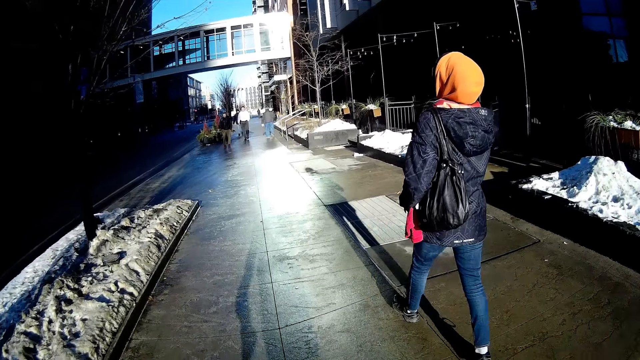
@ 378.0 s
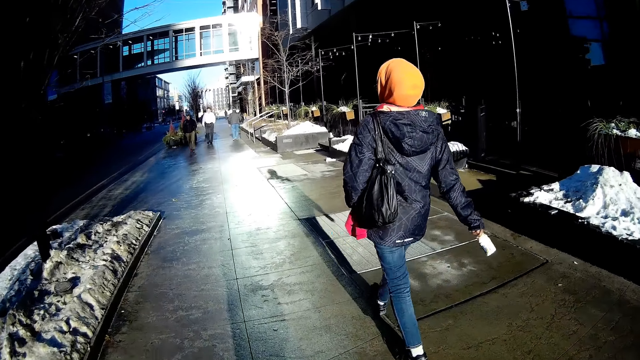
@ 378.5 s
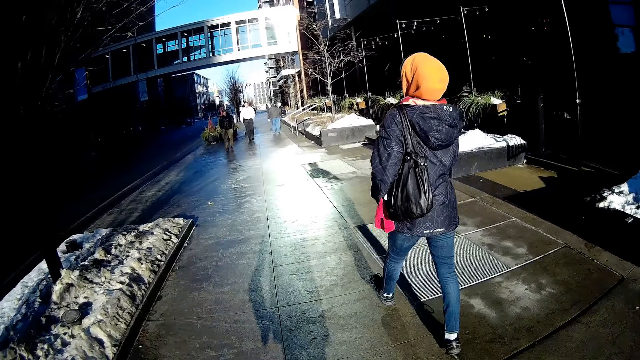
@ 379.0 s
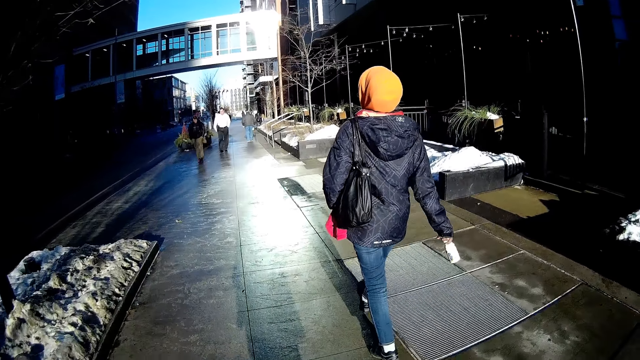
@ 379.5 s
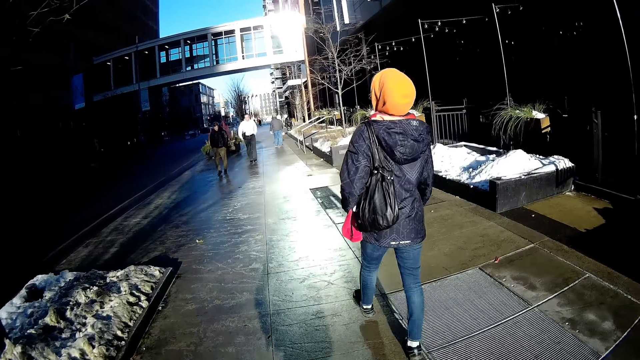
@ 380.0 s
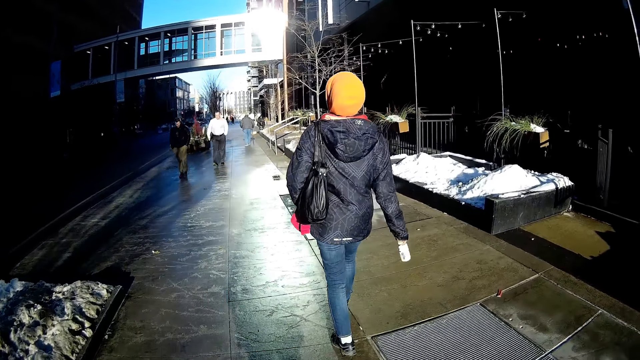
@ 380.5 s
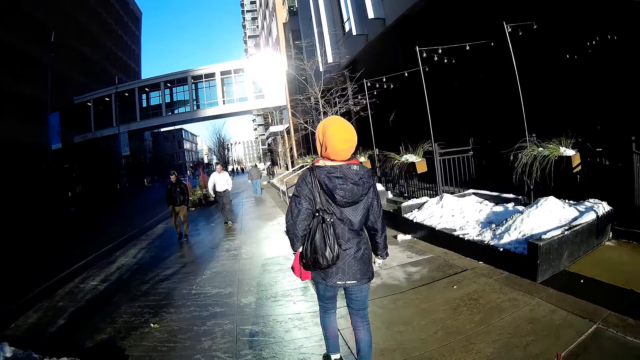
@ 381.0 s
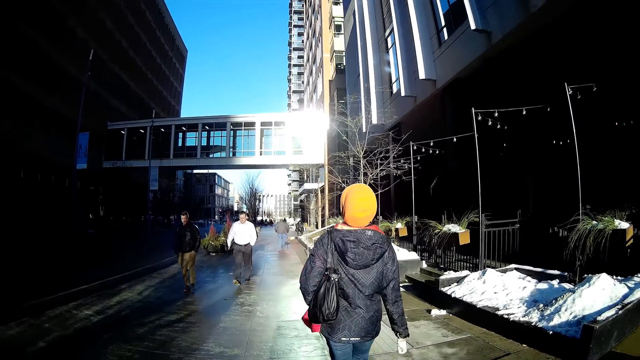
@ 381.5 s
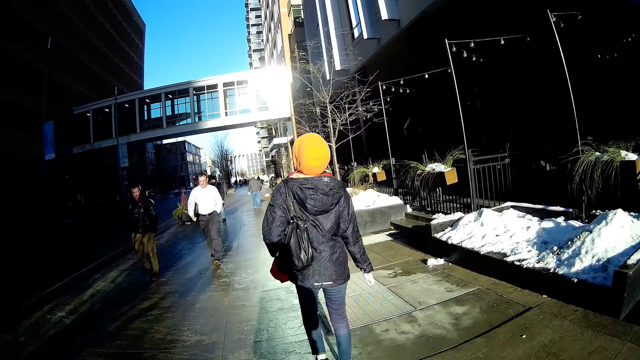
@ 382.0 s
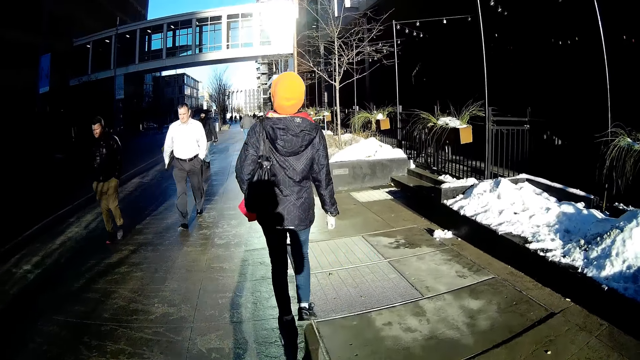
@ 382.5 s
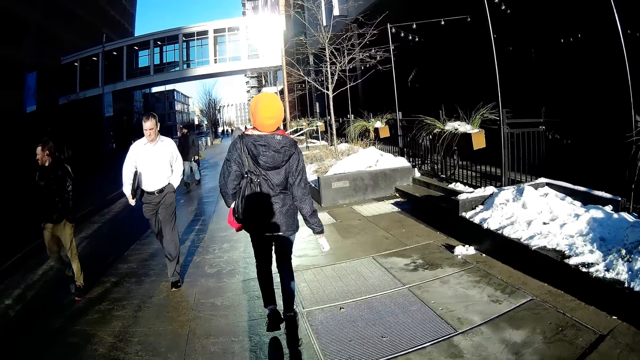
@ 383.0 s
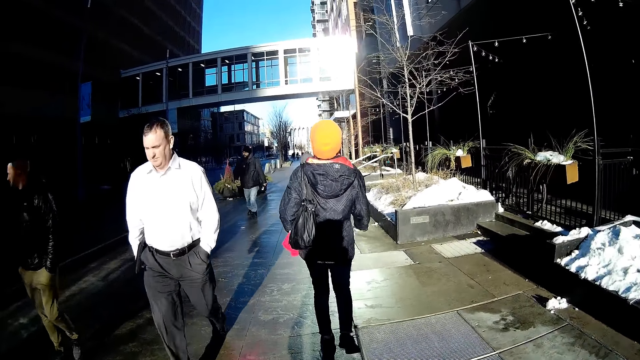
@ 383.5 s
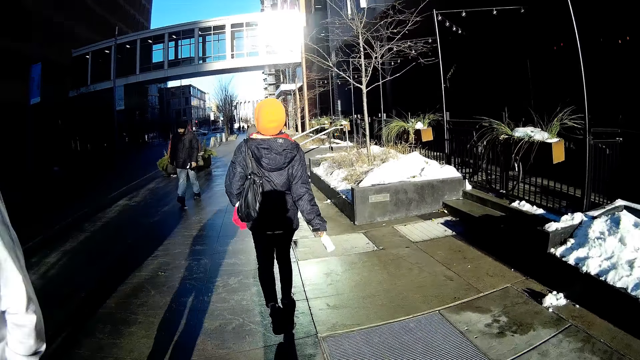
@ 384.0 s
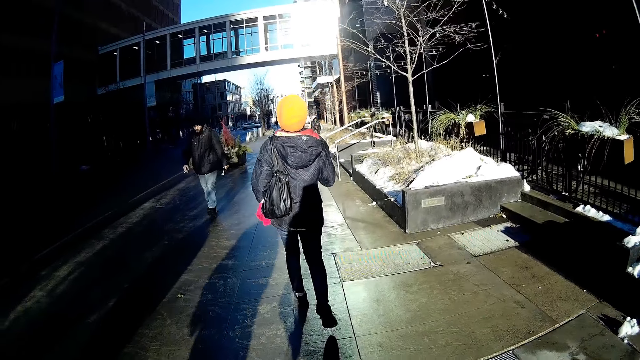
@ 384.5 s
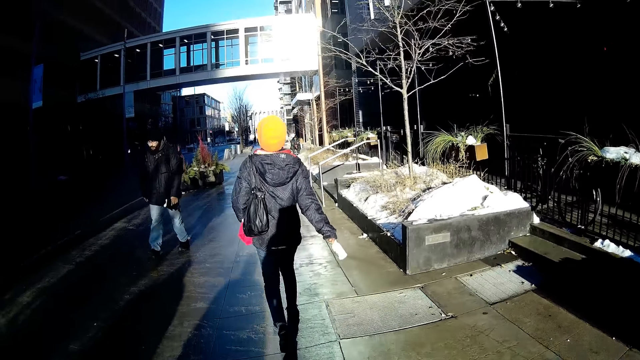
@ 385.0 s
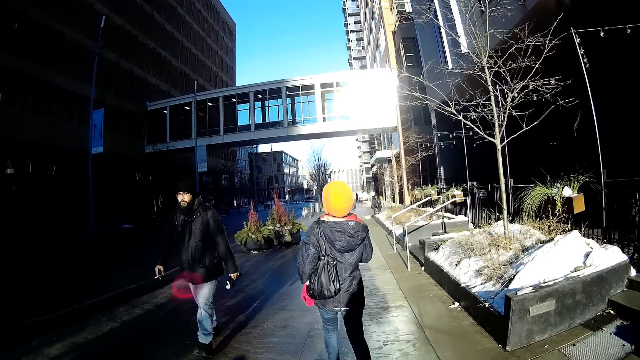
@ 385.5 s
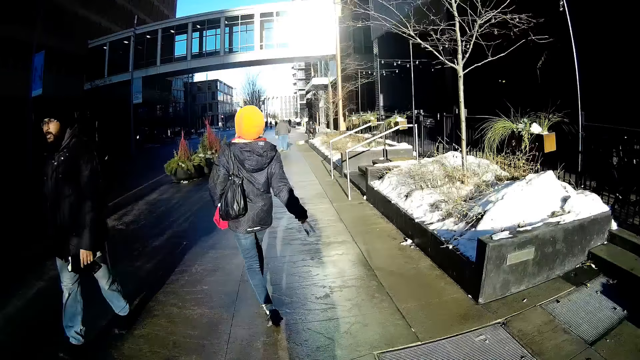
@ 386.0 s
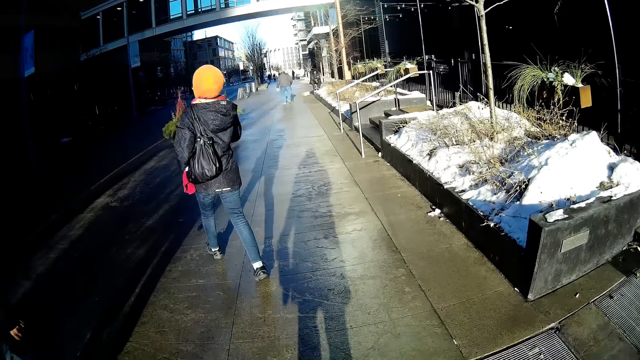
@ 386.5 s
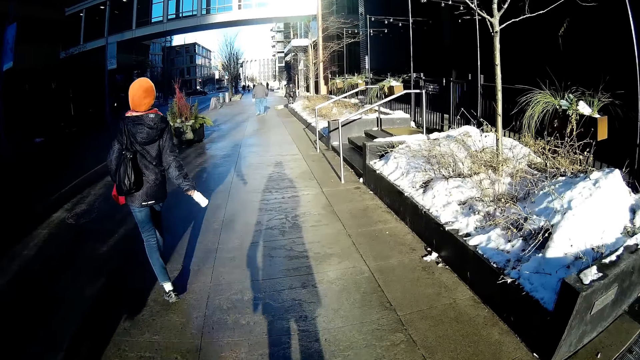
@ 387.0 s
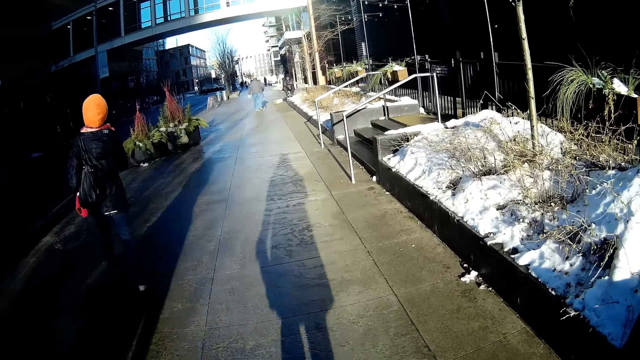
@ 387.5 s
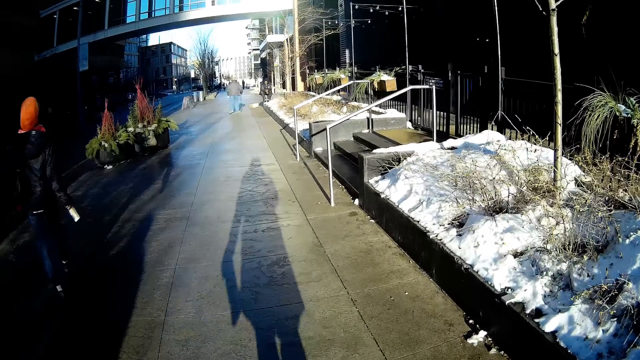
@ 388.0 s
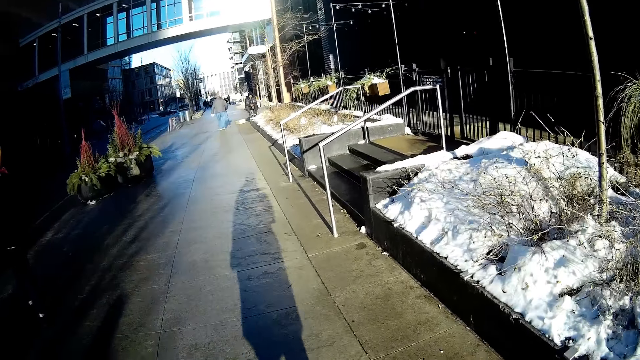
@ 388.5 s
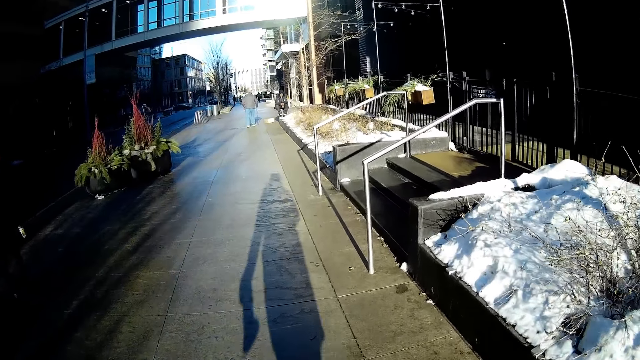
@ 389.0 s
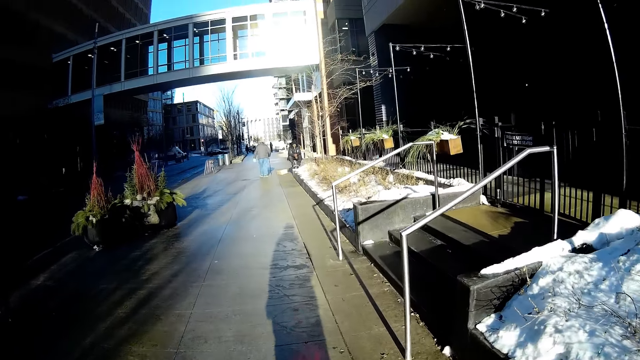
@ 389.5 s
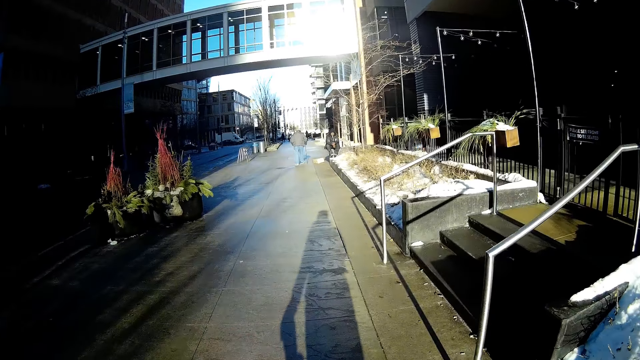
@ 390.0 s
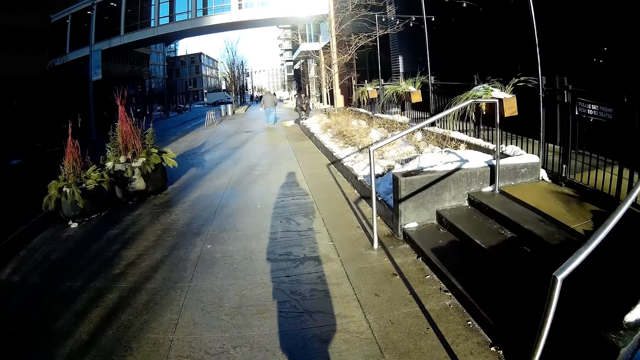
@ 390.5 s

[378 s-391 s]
A man walks past the camera wearer. Another man walks past the camera wearer.

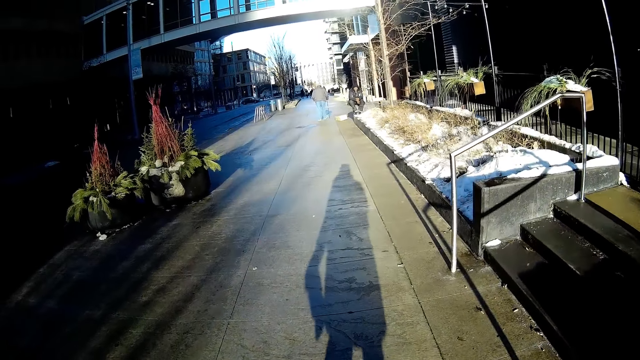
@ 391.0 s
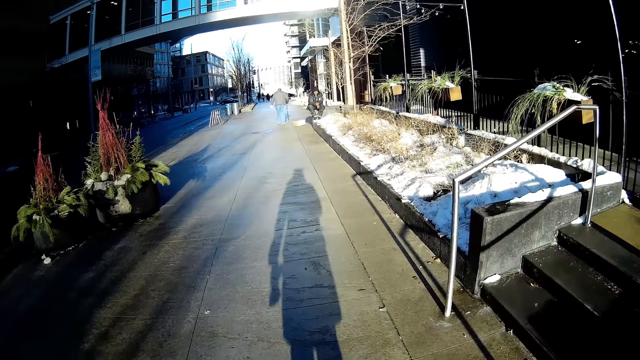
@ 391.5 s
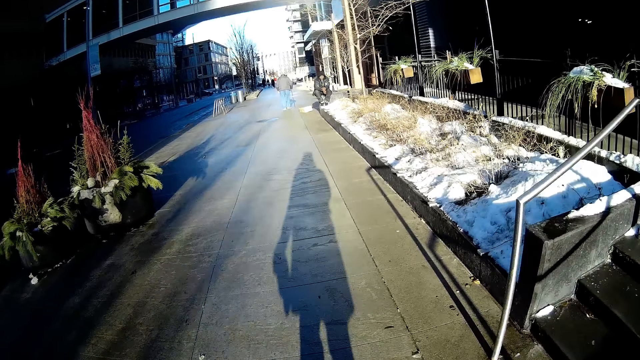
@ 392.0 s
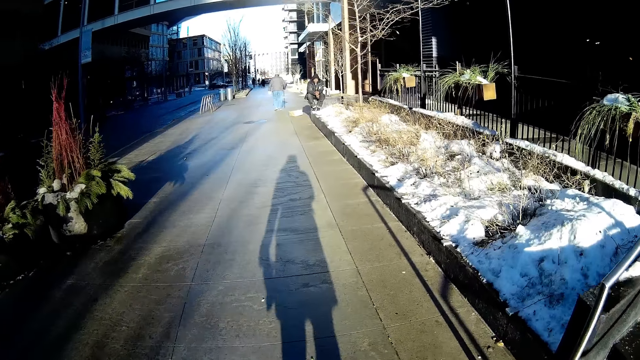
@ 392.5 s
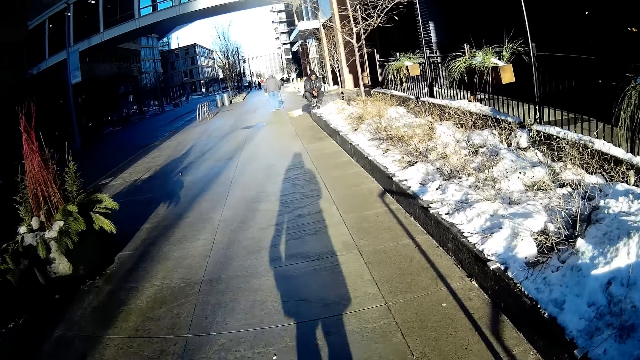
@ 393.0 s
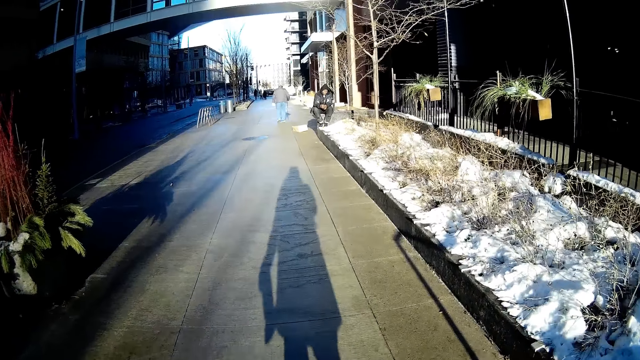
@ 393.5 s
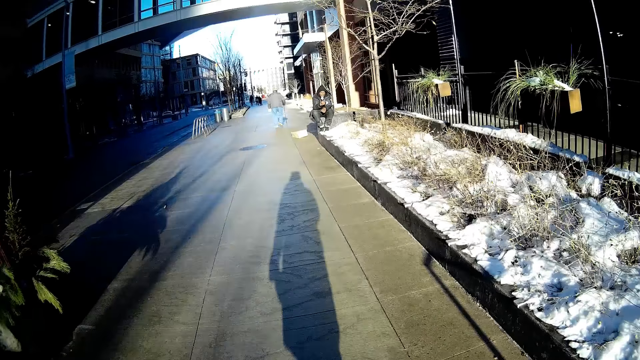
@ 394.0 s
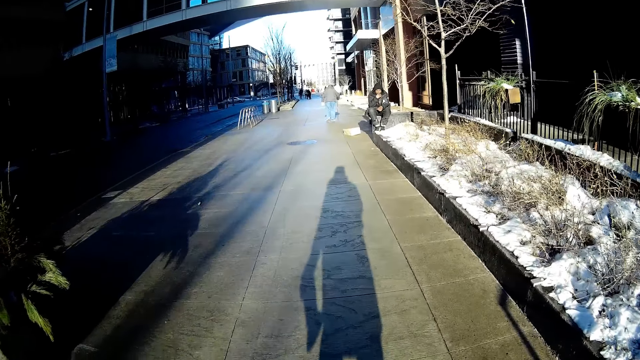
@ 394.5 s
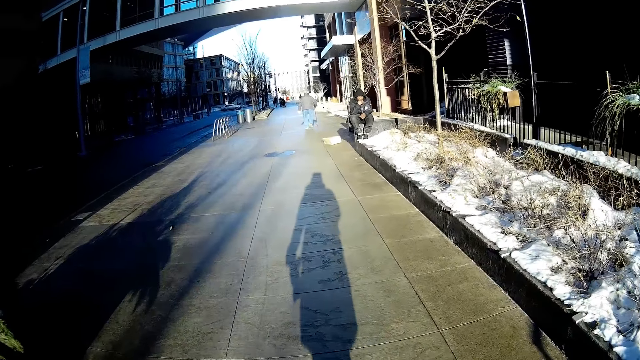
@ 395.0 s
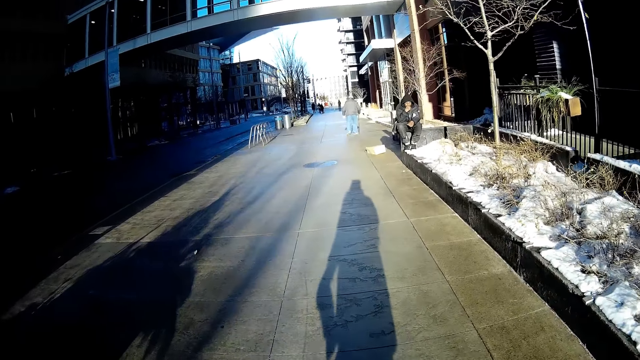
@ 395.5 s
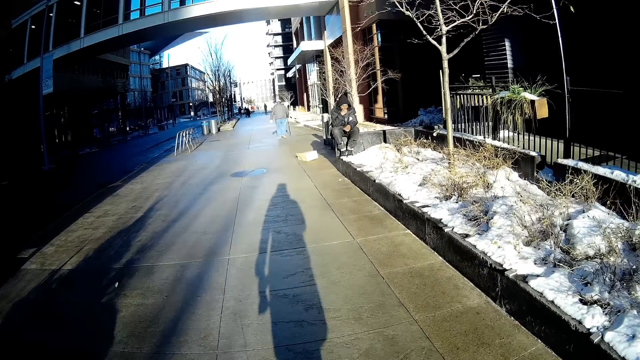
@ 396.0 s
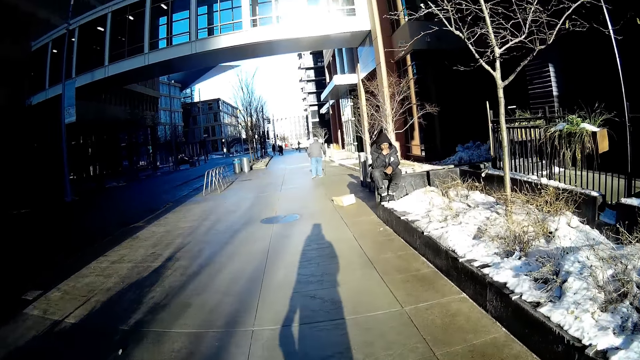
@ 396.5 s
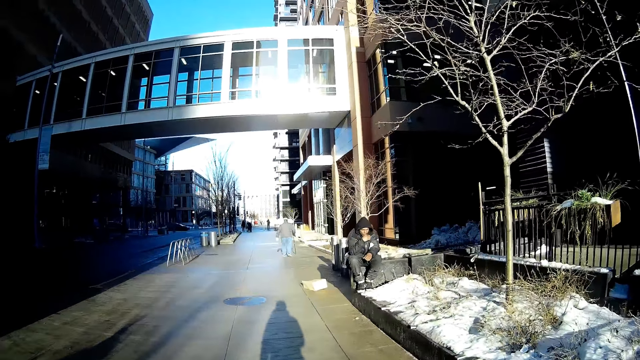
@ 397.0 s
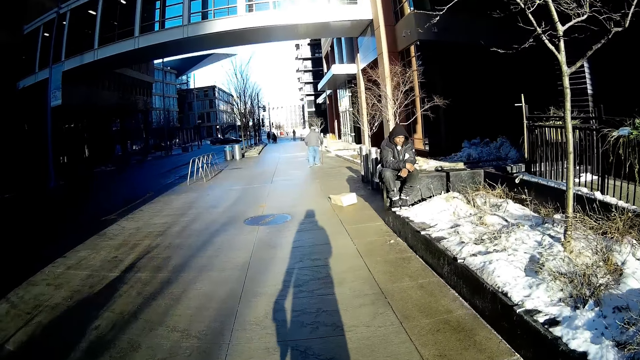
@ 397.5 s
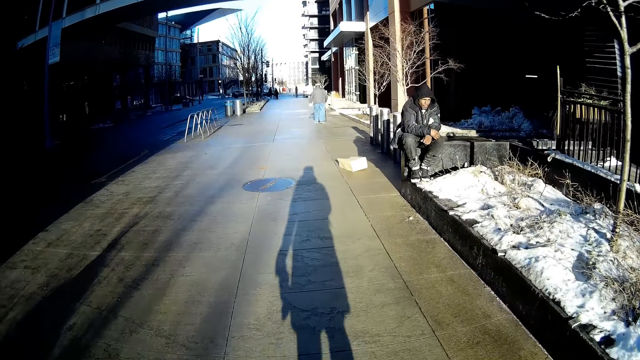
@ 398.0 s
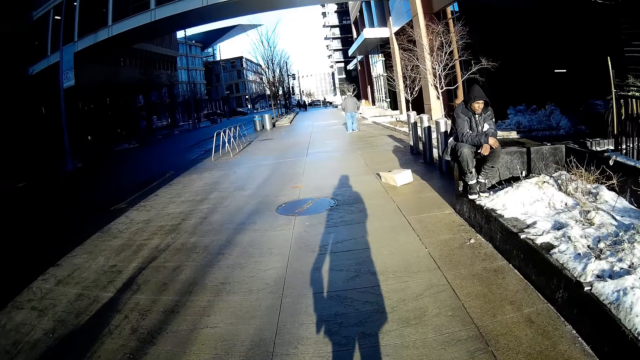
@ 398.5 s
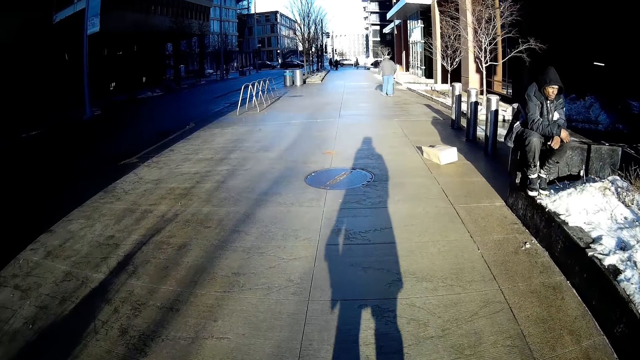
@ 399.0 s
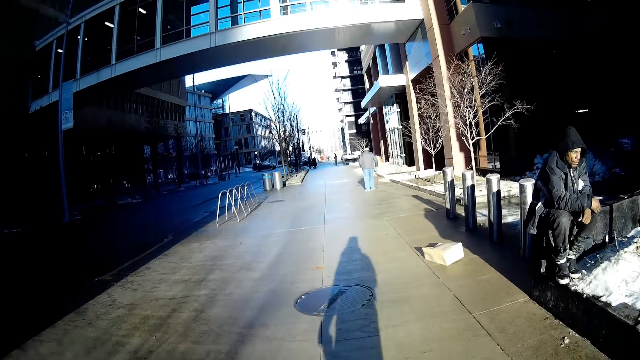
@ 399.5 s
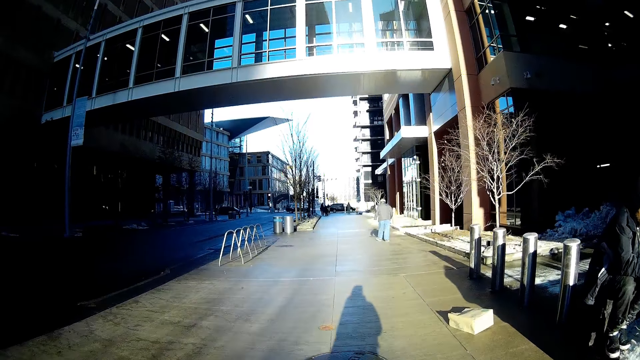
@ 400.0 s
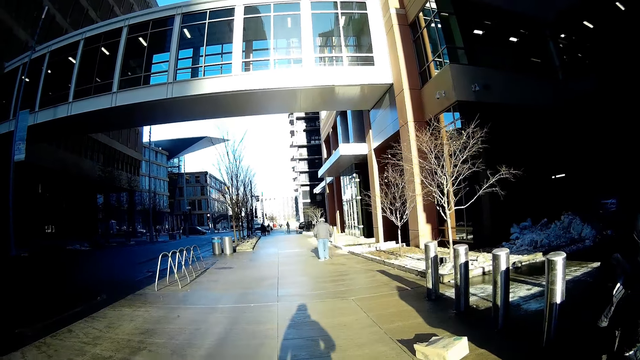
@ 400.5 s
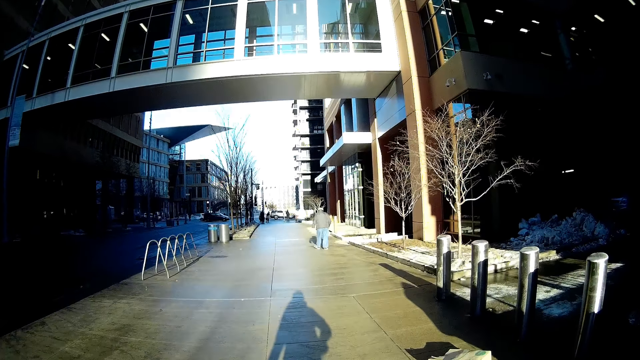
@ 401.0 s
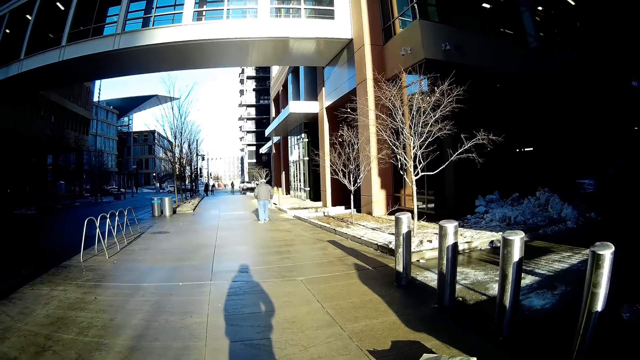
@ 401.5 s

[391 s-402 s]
The camera wearer walks past a man.
